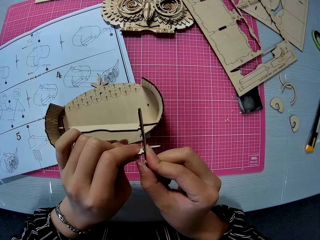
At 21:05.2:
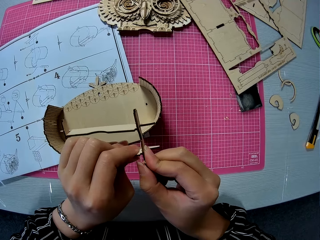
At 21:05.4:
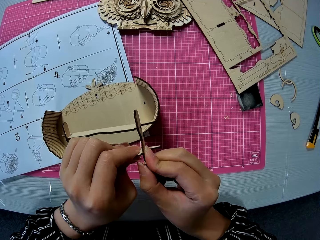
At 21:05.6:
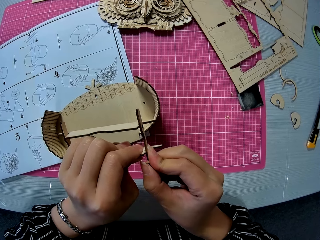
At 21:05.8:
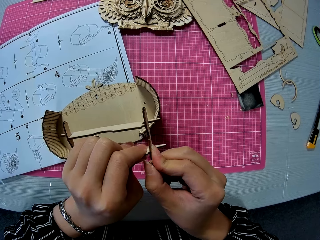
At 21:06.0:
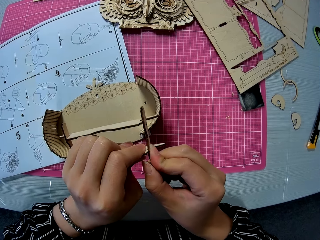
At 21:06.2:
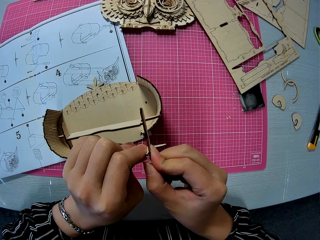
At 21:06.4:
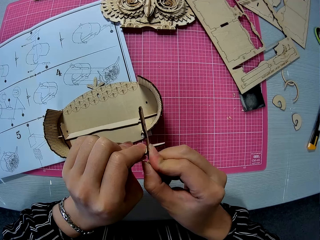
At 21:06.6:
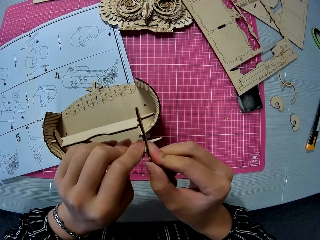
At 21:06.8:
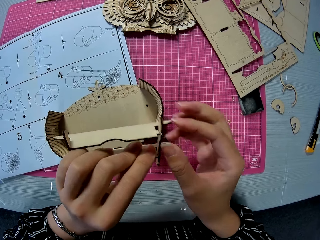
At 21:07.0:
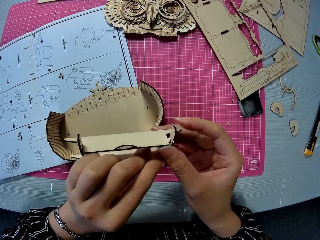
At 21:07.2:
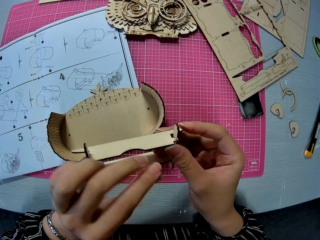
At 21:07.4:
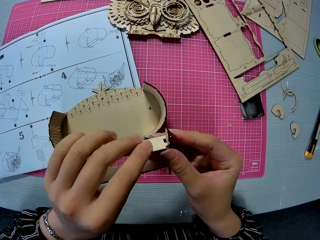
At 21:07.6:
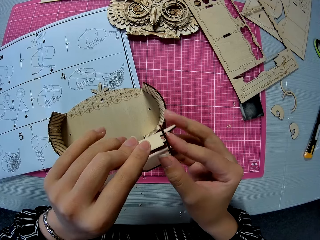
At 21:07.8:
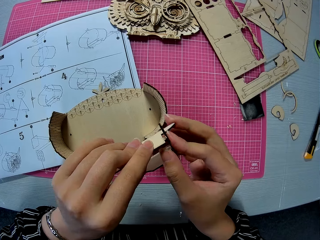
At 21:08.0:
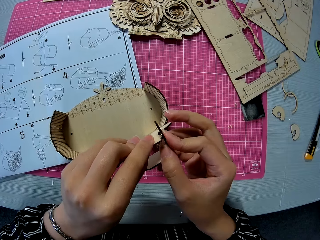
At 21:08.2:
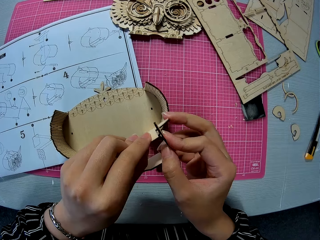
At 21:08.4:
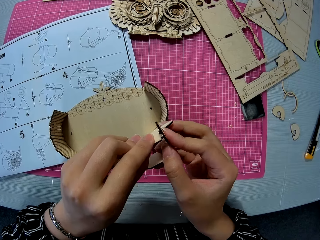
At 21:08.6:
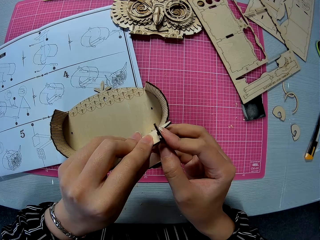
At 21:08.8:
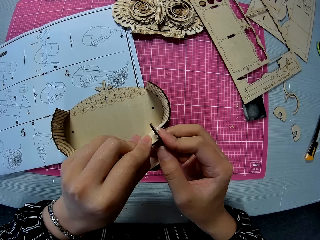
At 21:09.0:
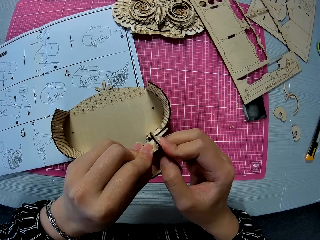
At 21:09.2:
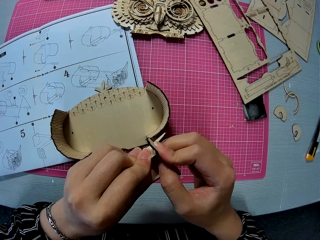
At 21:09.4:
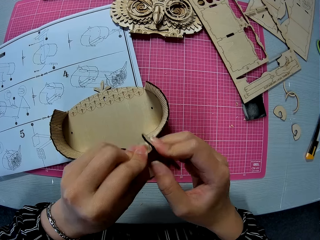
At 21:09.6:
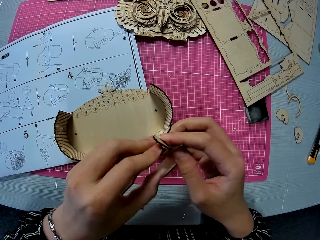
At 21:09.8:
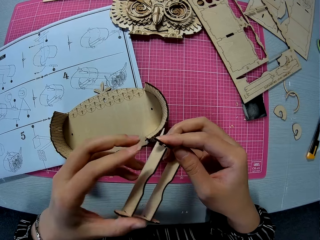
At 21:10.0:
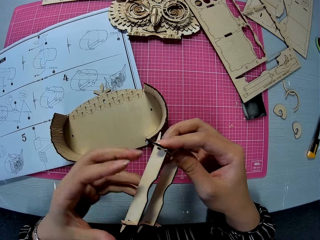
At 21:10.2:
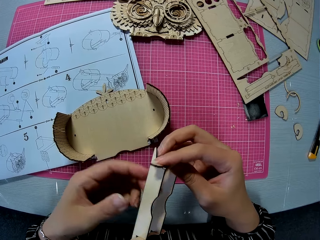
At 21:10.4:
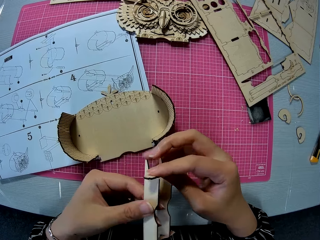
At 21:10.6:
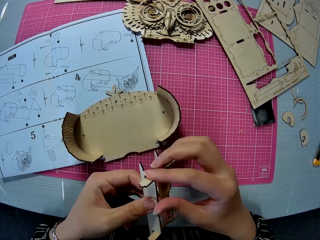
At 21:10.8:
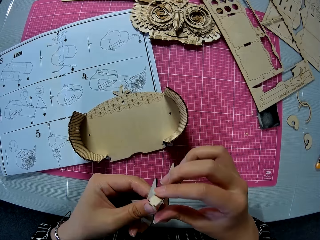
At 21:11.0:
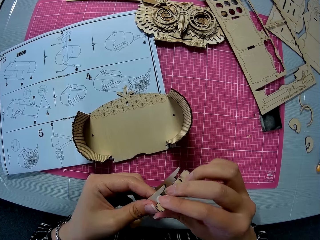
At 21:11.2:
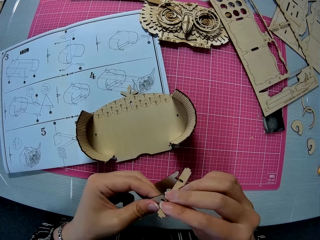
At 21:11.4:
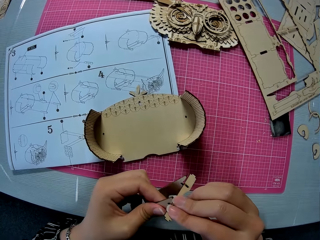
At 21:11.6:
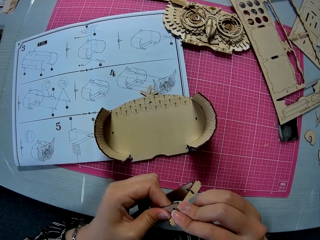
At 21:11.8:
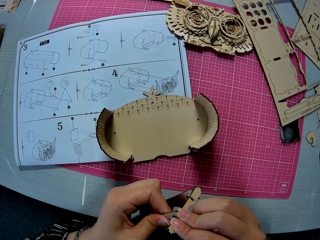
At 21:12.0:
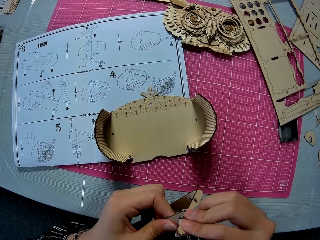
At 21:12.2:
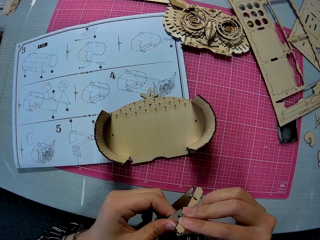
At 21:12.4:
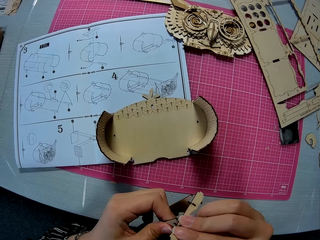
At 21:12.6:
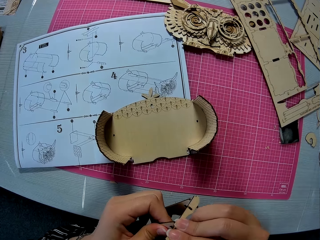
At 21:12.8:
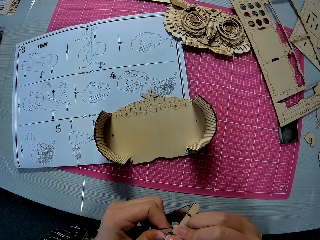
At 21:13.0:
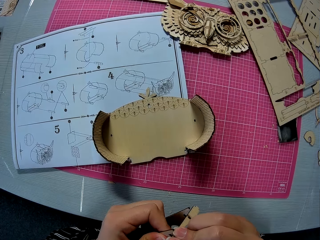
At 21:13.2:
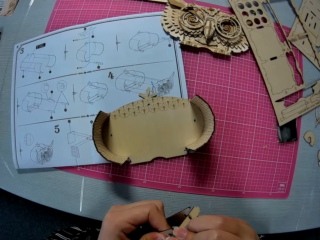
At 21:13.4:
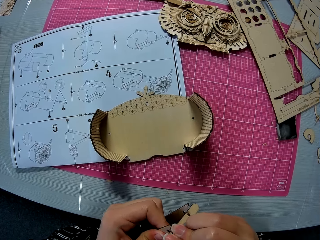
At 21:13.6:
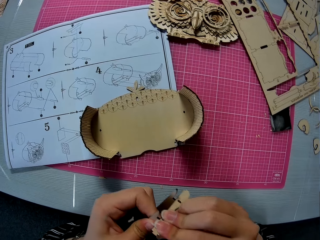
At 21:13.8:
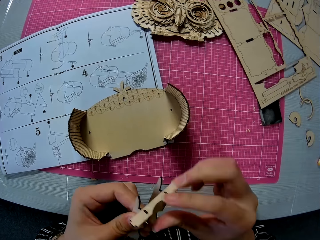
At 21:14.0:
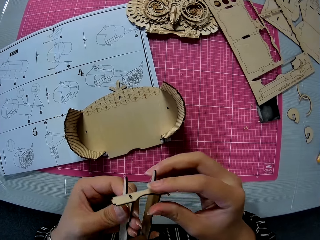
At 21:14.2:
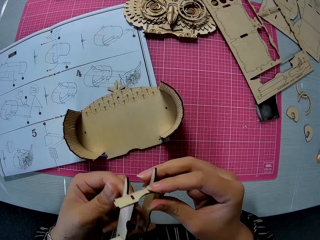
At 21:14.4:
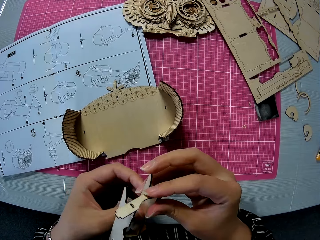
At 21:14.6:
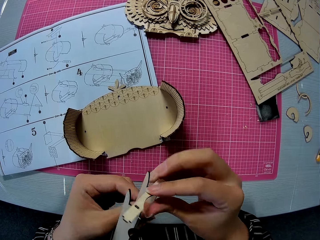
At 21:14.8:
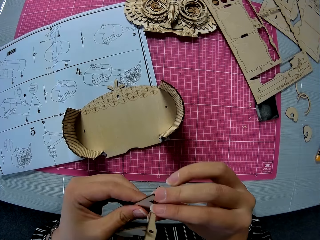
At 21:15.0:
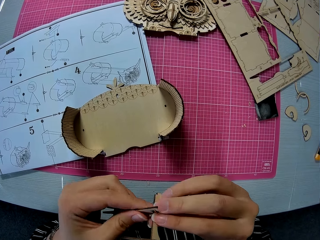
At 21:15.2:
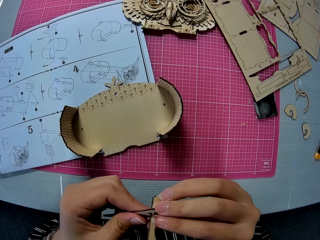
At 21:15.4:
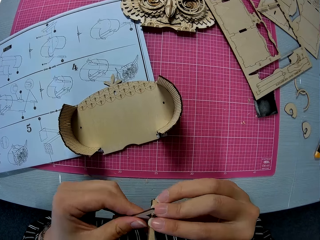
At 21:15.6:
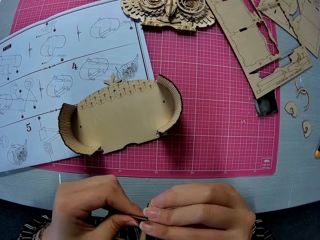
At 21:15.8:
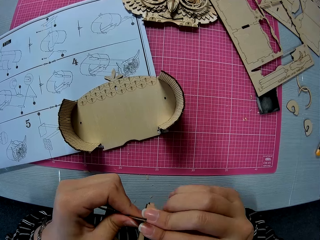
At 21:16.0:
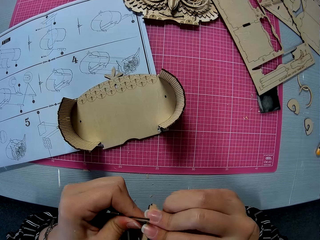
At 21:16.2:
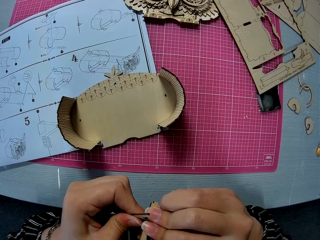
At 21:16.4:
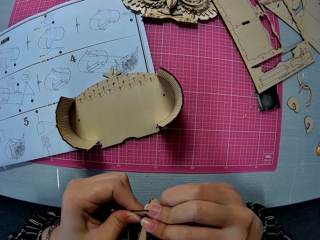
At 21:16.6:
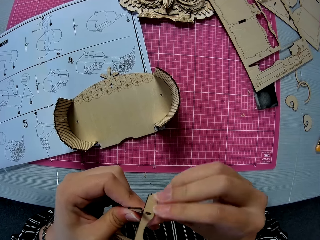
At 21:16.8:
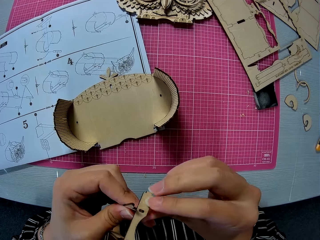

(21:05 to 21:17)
The camera wearer flips pieces of laser cut on a hand. They adjust a piece of laser cut on the pieces of laser cut.

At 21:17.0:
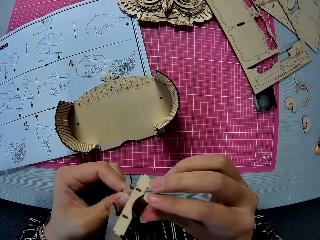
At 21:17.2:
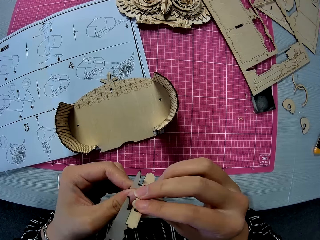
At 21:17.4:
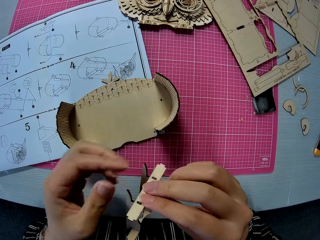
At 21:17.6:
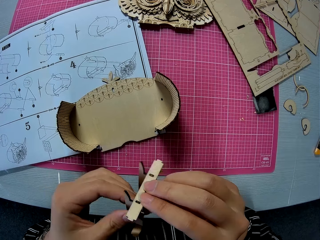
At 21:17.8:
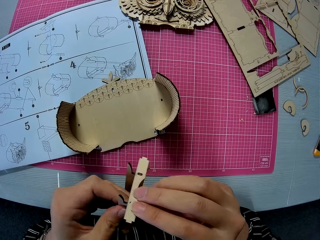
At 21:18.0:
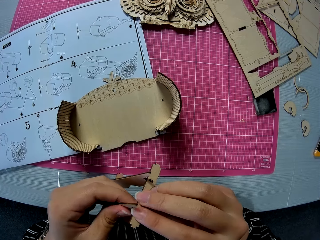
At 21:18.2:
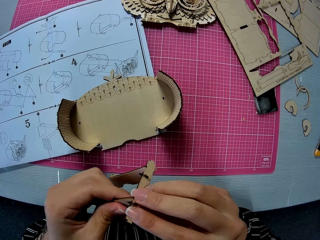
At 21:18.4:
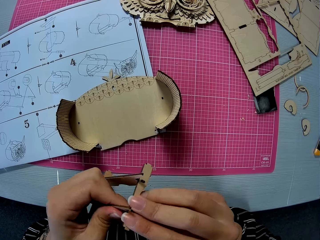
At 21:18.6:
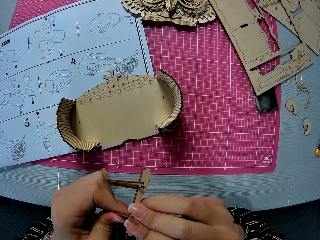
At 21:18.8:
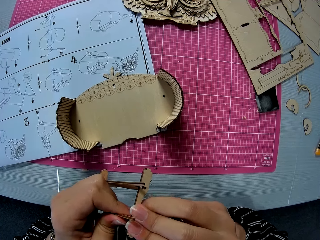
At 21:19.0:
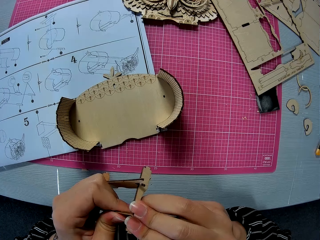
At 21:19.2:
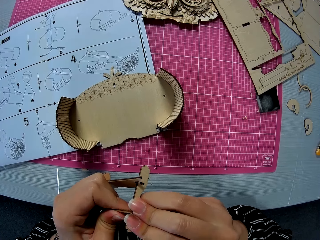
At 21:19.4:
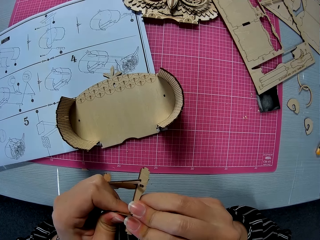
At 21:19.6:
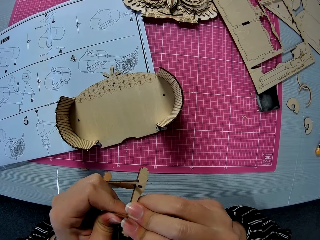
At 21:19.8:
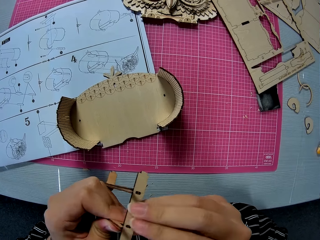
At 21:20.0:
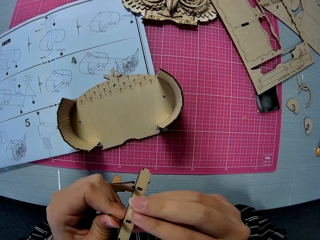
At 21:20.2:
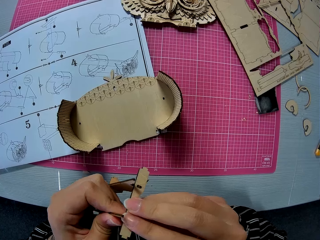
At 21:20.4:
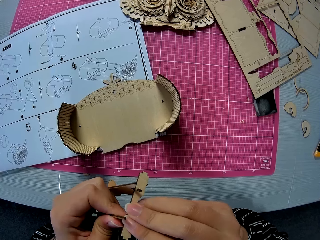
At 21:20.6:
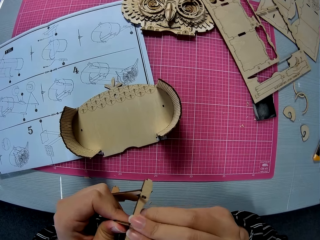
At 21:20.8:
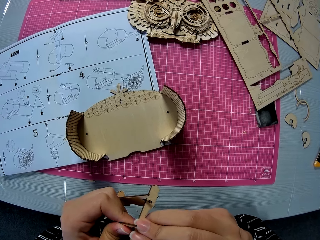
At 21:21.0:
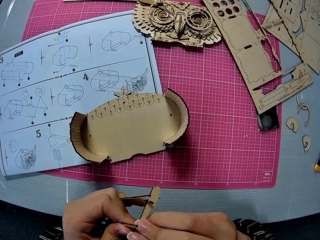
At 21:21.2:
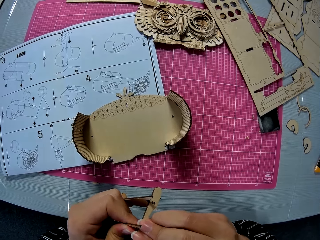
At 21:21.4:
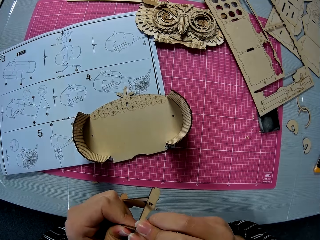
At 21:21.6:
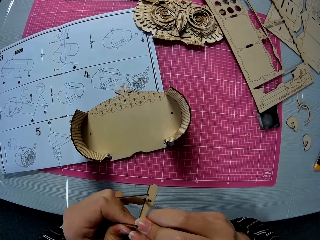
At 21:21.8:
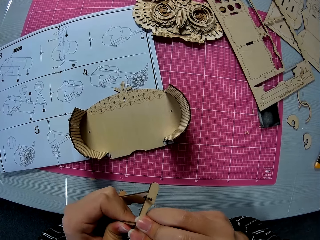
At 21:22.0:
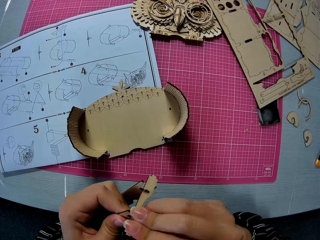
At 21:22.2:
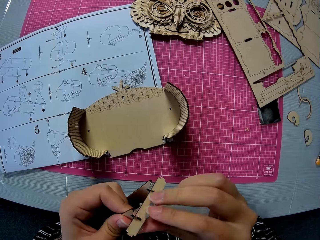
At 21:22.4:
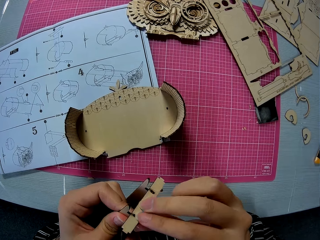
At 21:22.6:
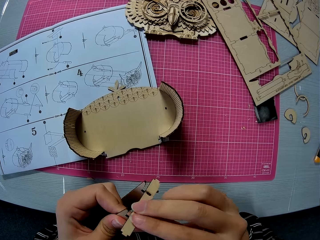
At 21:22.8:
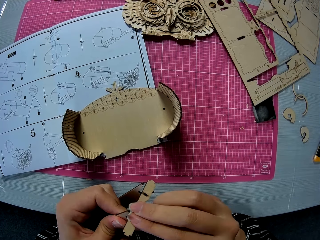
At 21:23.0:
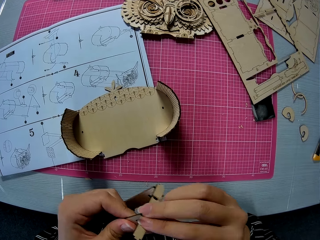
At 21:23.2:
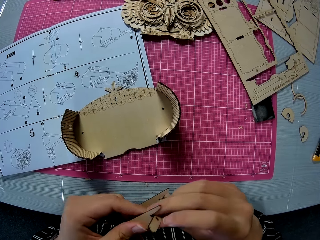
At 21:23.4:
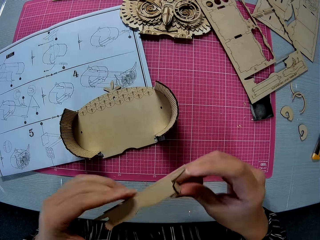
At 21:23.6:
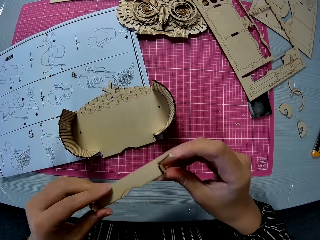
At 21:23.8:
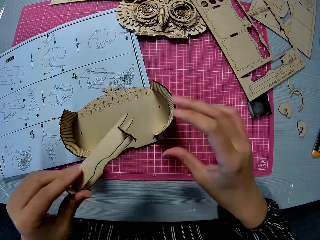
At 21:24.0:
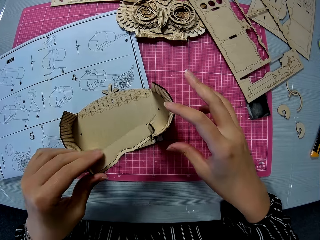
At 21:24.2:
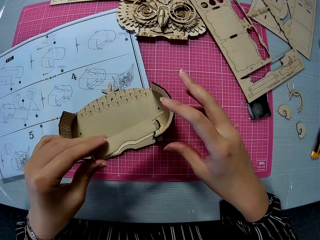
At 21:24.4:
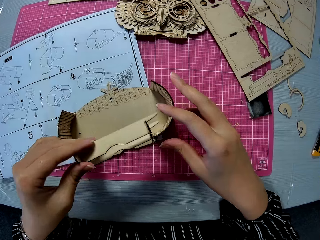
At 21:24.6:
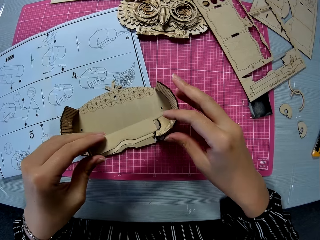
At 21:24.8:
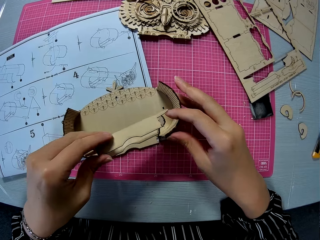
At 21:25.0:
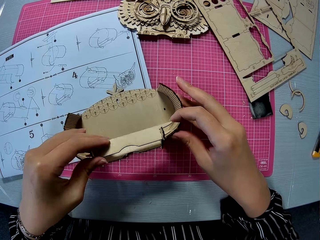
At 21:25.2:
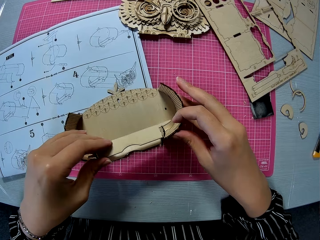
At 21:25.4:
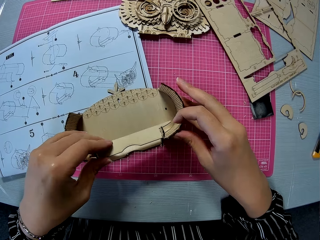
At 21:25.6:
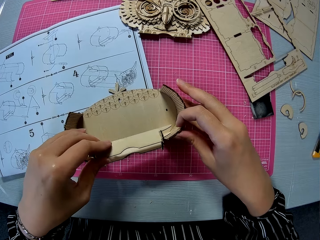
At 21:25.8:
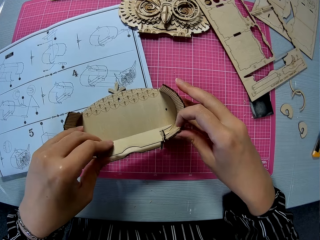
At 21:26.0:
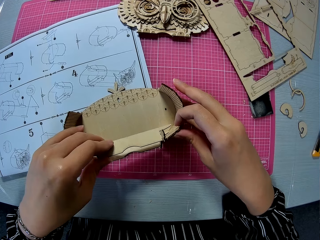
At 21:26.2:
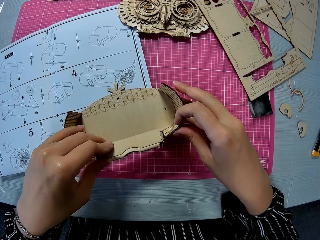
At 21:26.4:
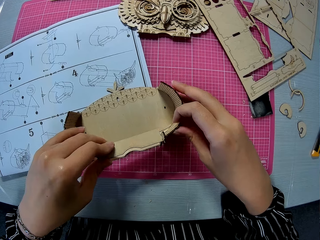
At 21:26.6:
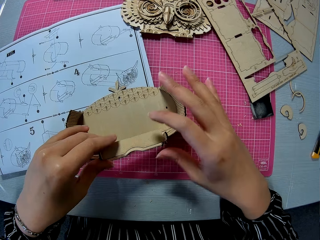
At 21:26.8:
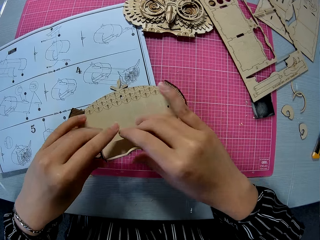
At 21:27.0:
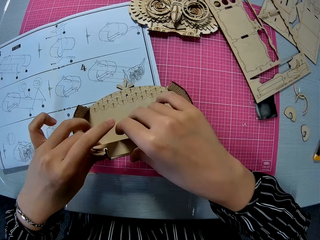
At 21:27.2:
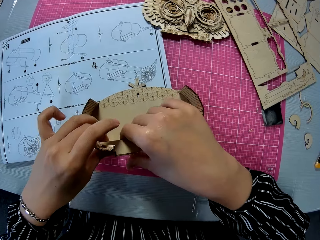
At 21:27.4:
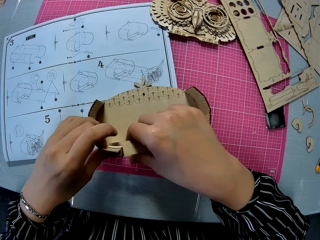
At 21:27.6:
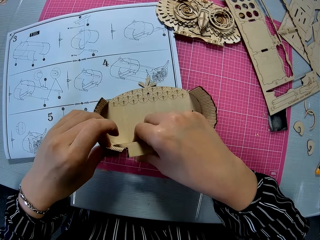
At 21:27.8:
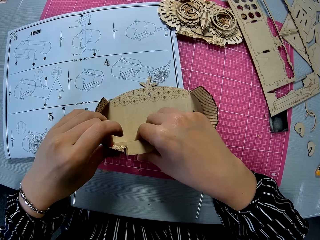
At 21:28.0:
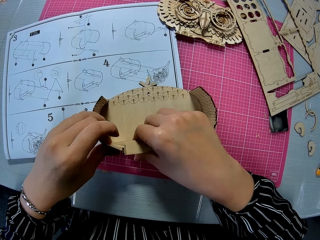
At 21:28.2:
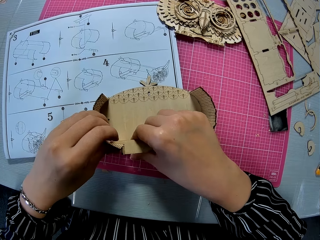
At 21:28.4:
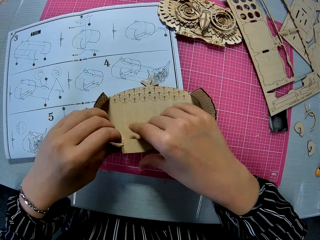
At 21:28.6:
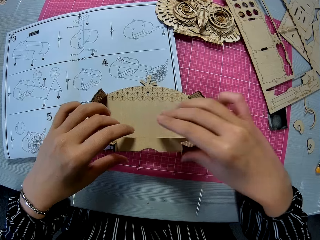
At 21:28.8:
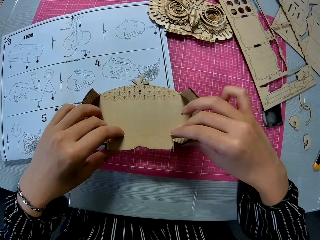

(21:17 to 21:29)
The camera wearer flips pieces of laser cut on a hand. They insert the attached piece into the assembled piece. They adjust pieces of laser cut on a laser cut model.
